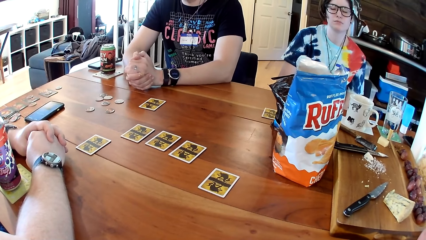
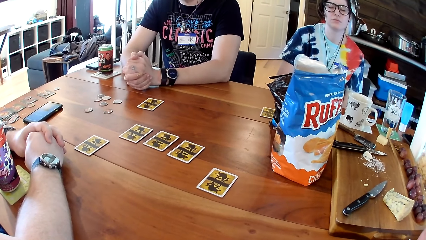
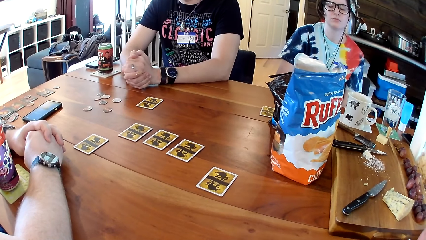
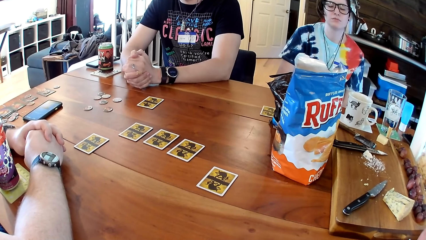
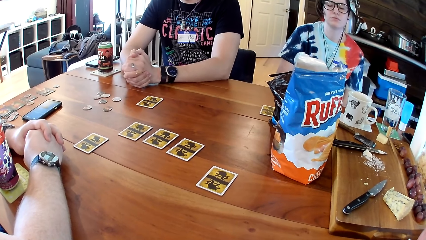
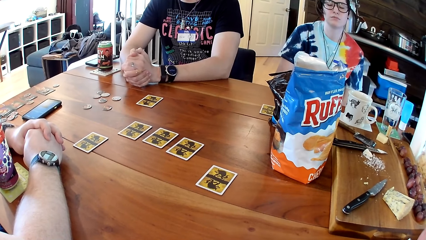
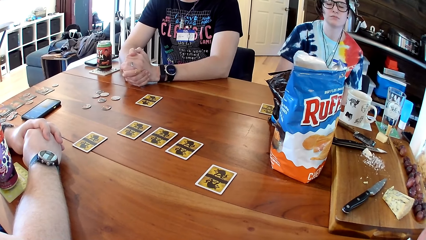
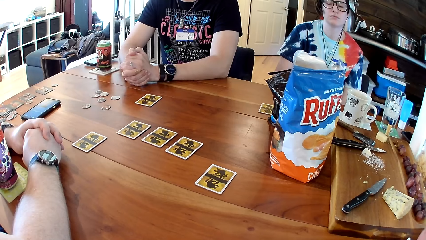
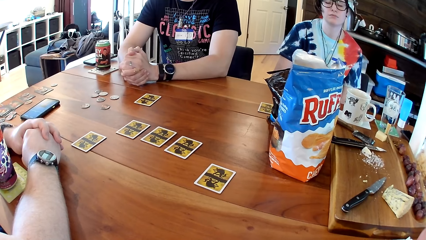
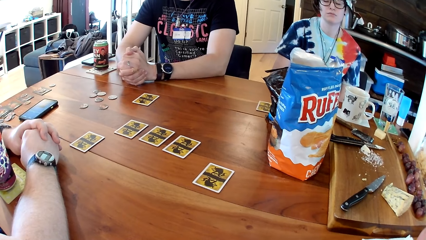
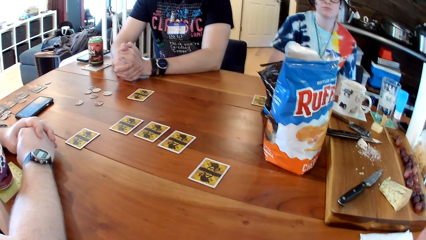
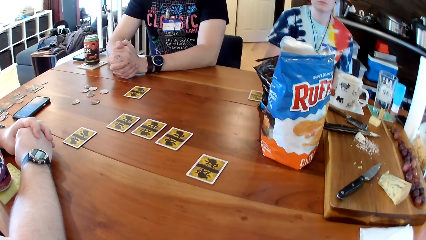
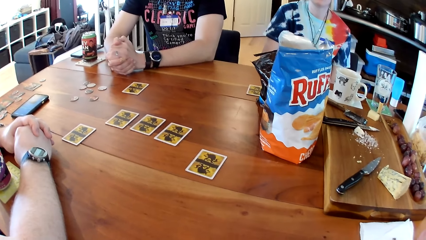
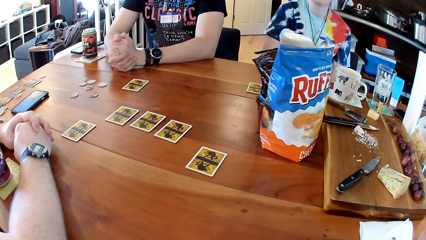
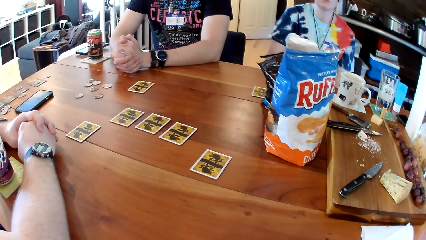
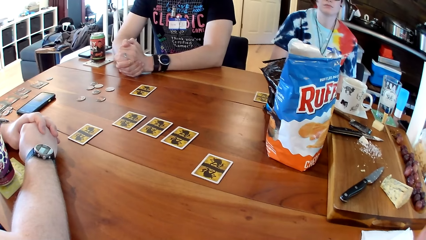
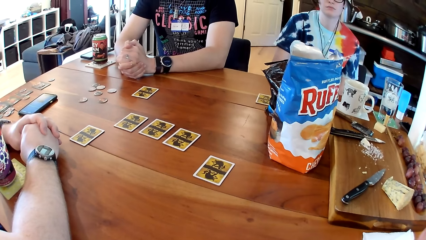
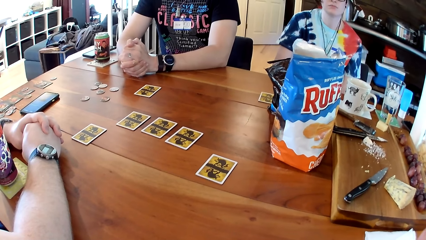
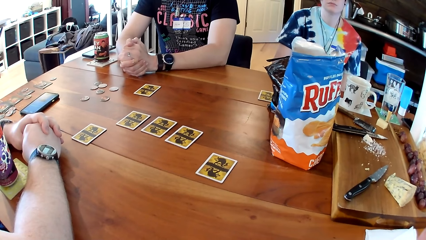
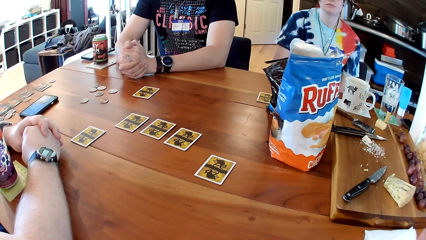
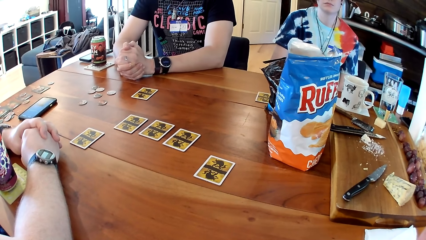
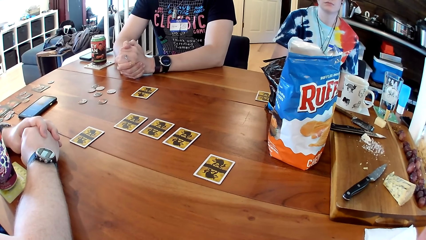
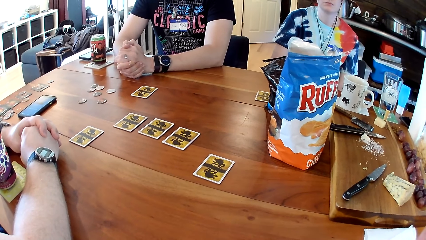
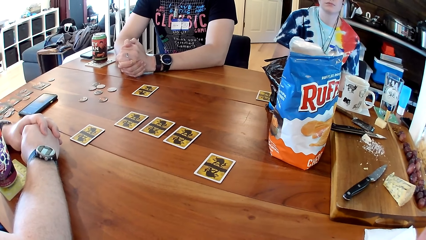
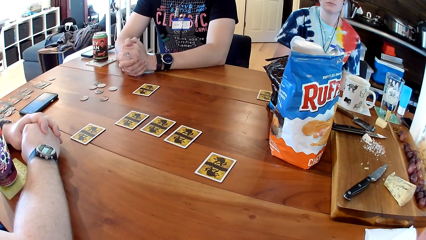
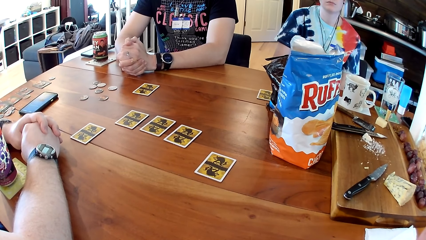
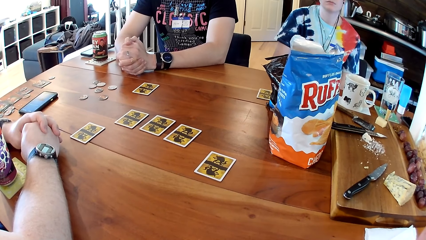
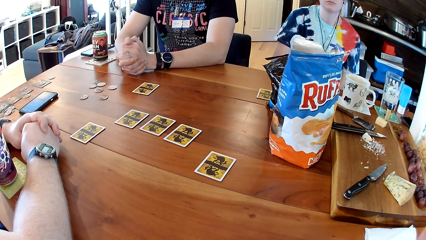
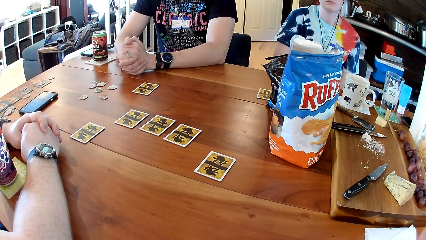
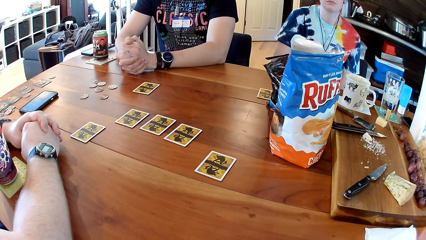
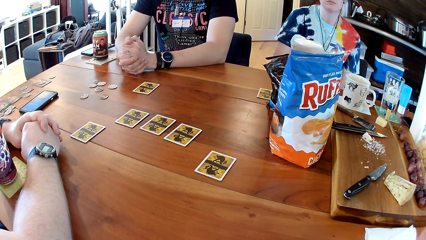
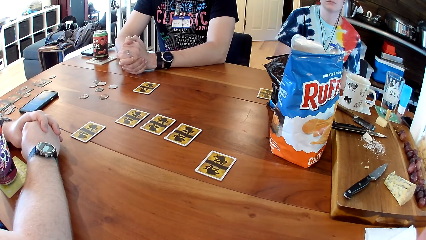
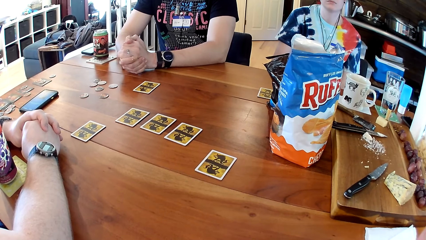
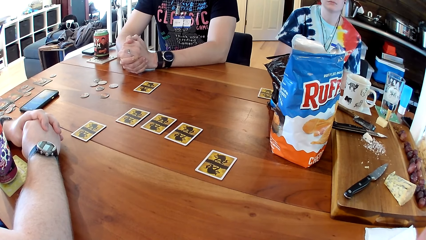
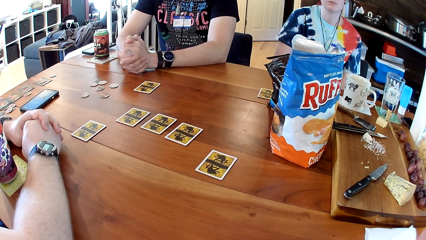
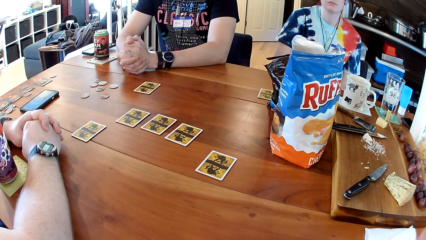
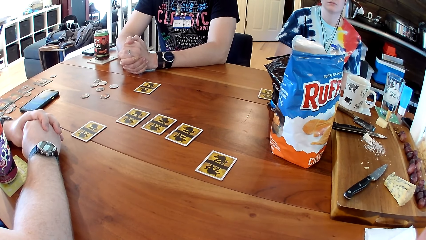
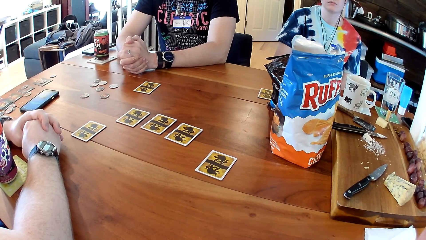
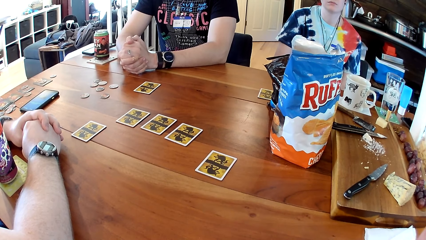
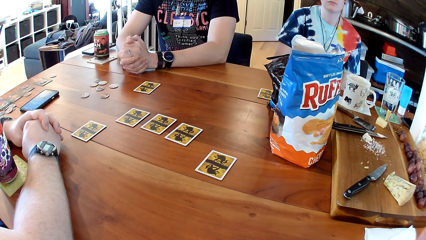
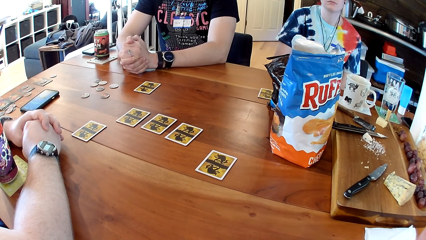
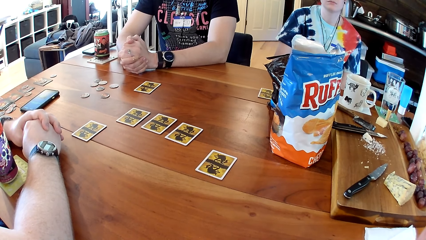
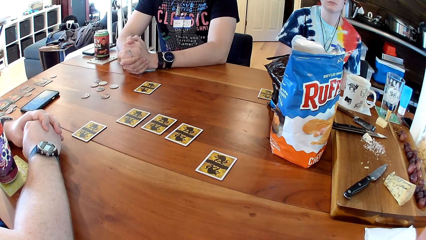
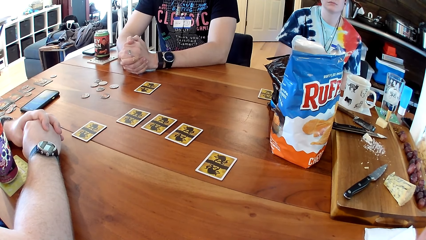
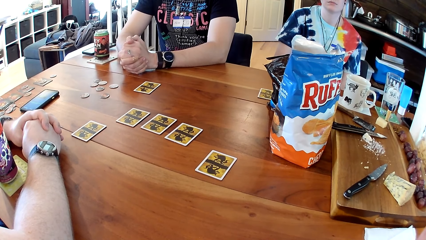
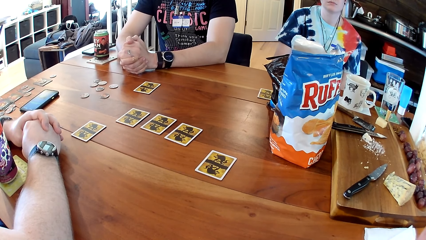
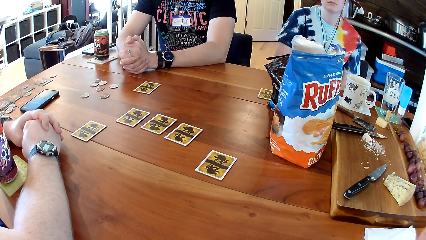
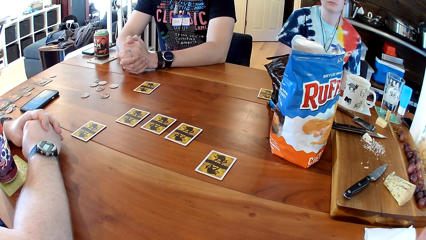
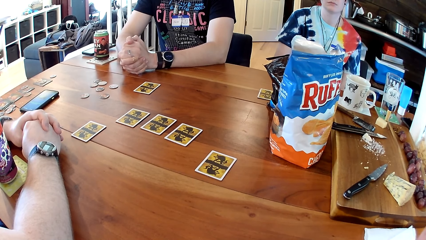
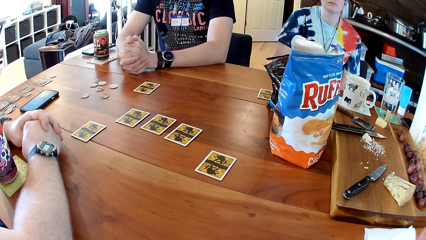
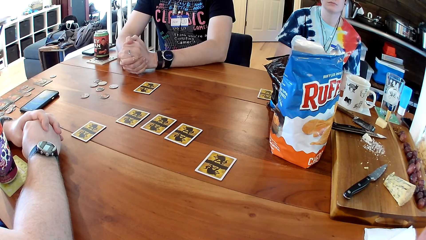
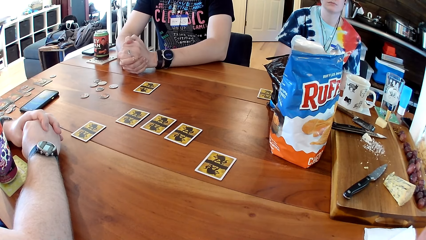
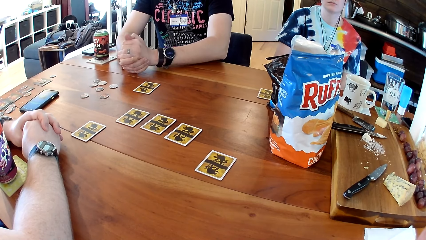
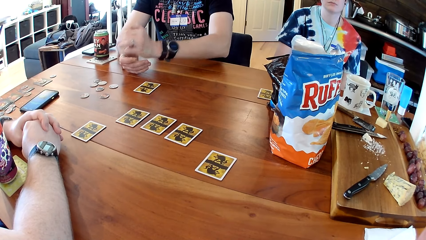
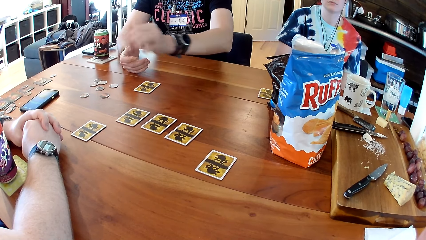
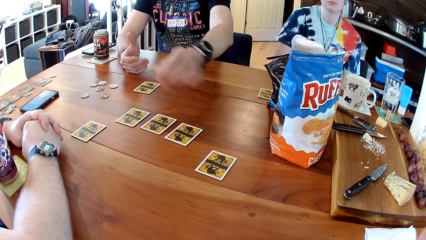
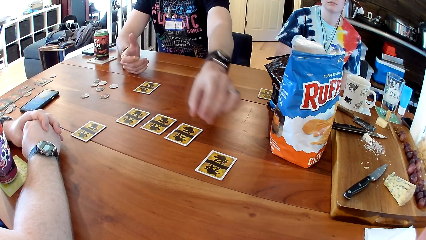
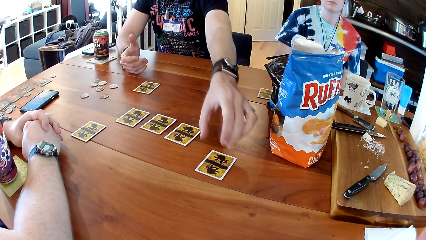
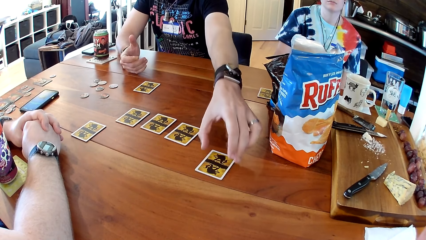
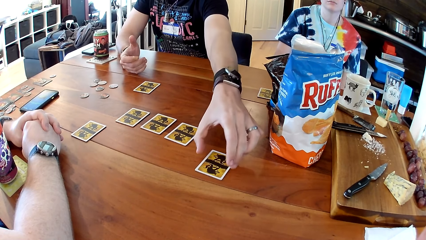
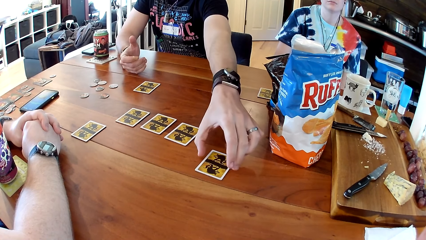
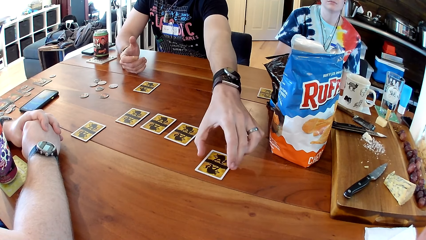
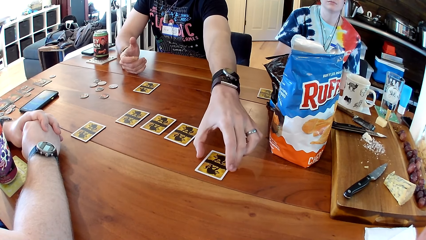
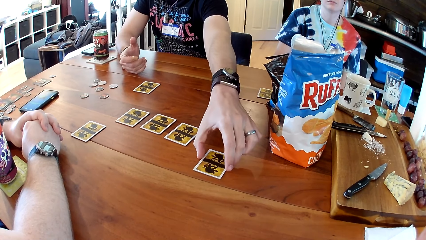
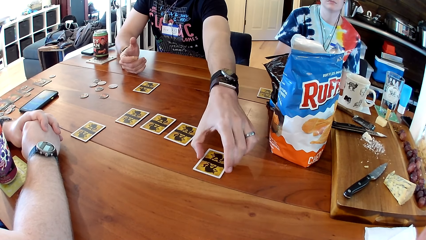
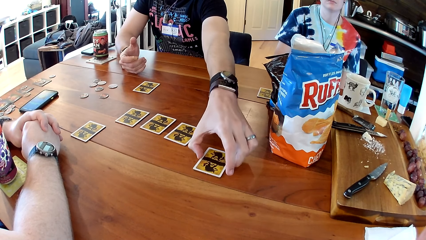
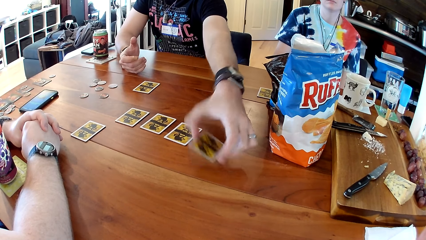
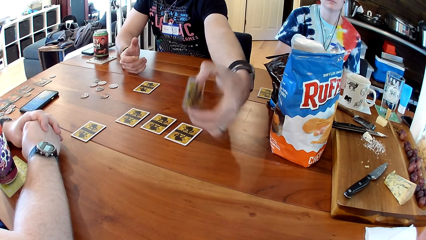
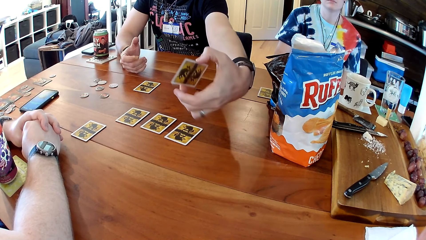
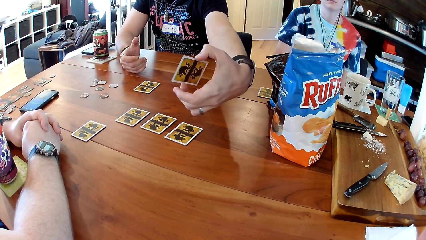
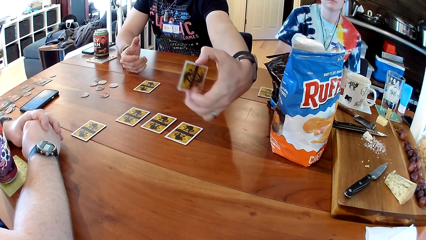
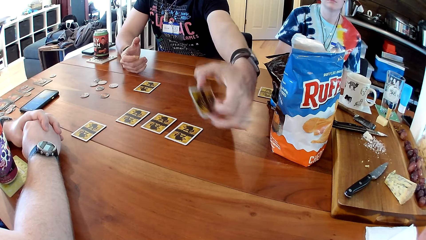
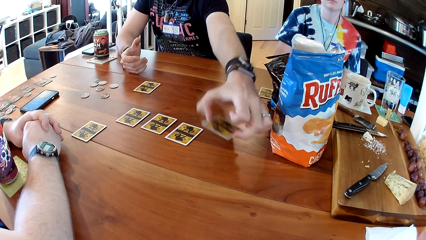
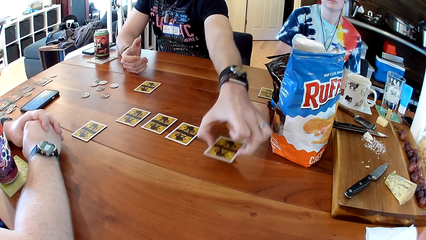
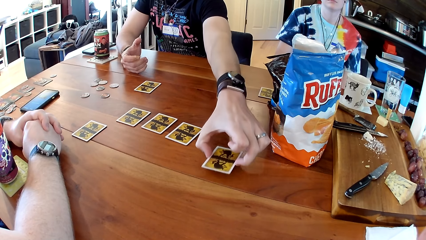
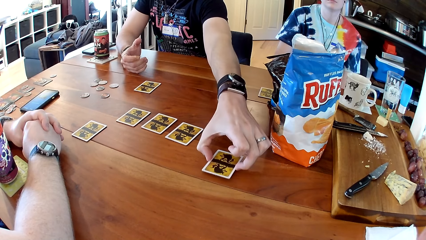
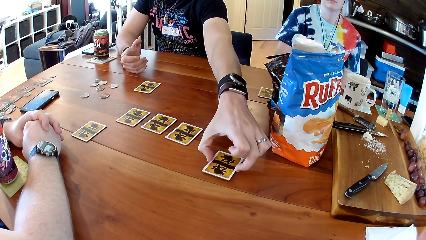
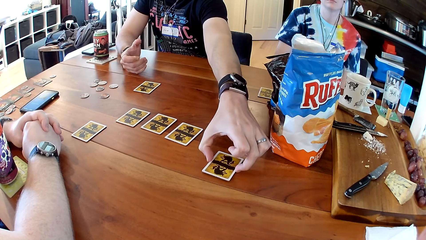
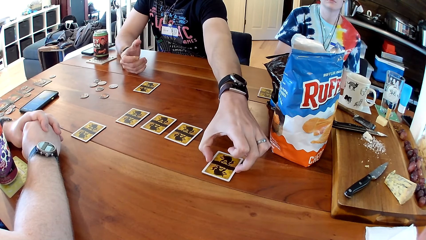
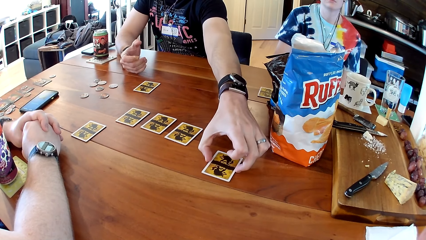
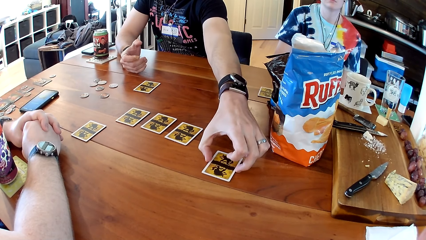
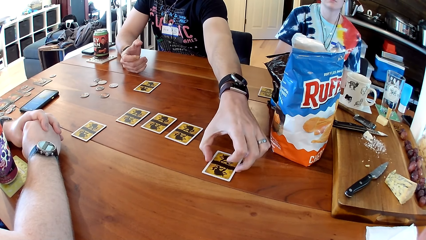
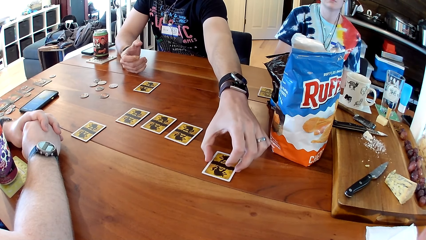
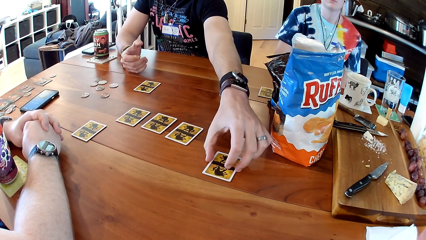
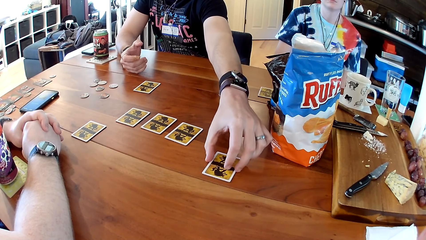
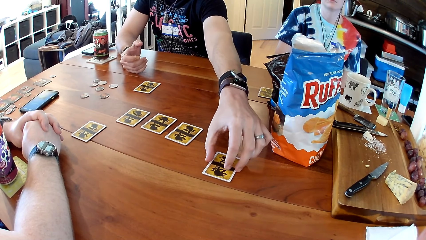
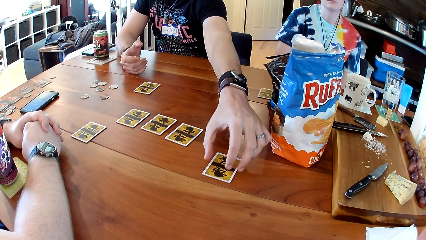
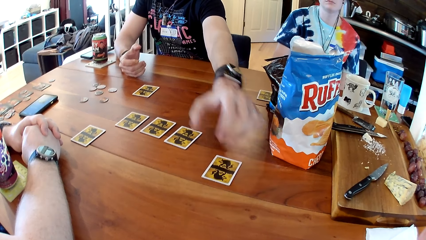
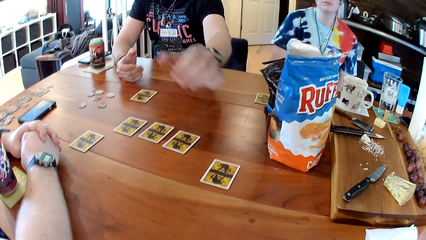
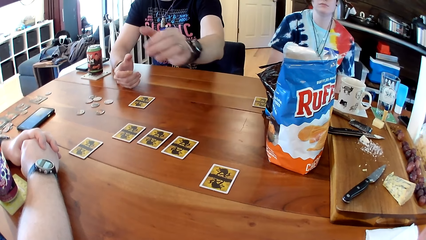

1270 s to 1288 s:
The camera wearer looks at the cards on the table. A man picks up the game card from the table with his right hand. The man drops the game card on the table with his left hand.
